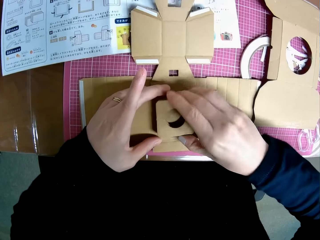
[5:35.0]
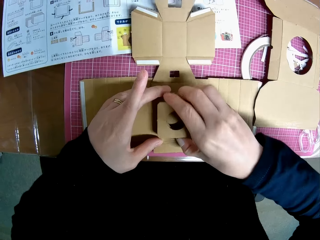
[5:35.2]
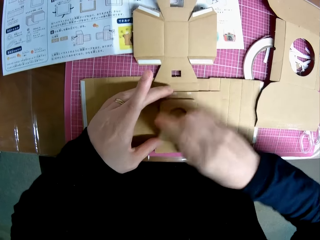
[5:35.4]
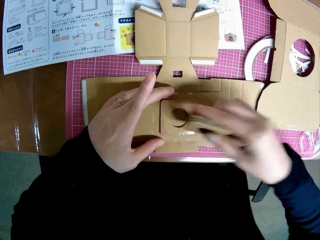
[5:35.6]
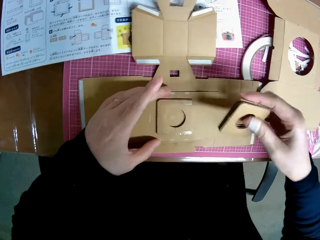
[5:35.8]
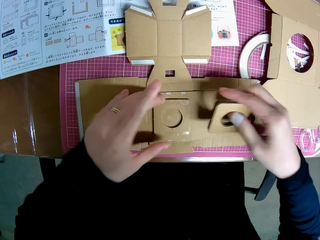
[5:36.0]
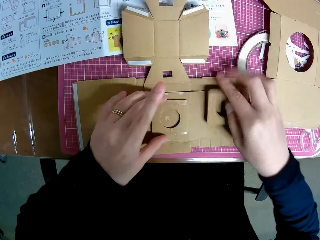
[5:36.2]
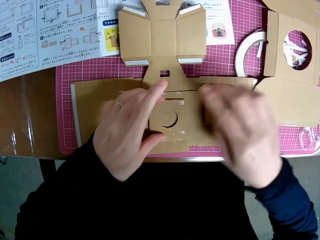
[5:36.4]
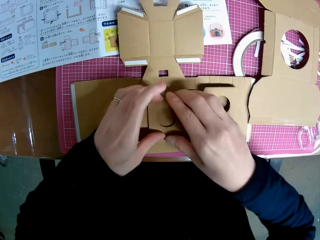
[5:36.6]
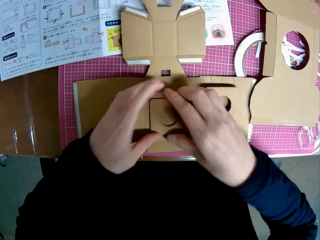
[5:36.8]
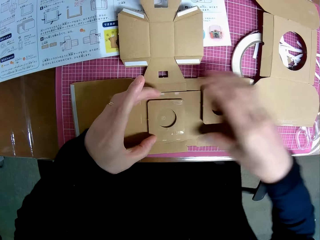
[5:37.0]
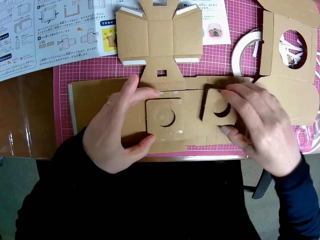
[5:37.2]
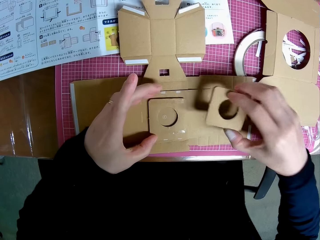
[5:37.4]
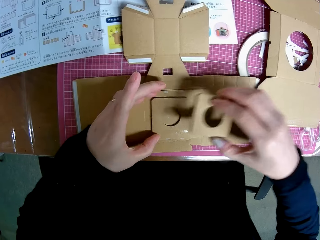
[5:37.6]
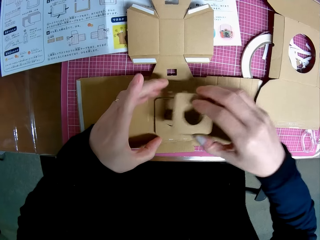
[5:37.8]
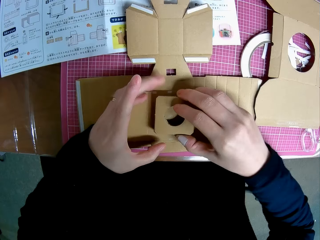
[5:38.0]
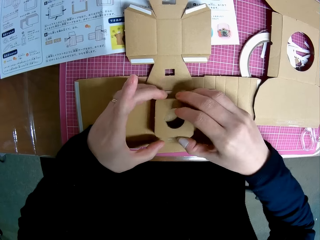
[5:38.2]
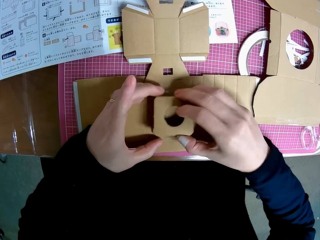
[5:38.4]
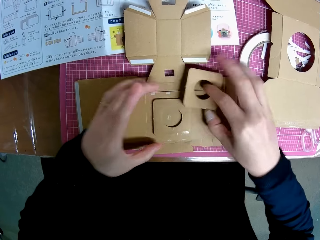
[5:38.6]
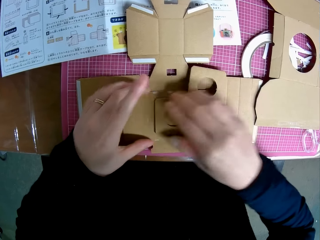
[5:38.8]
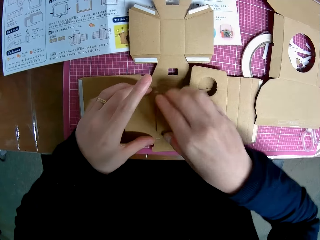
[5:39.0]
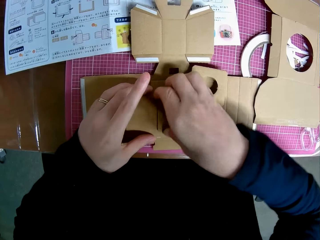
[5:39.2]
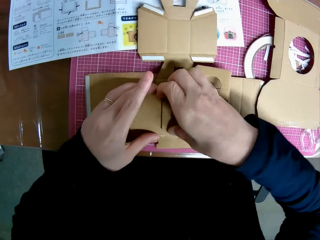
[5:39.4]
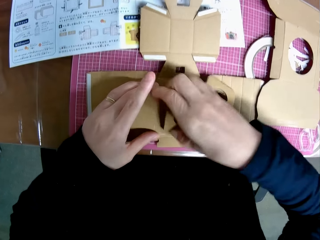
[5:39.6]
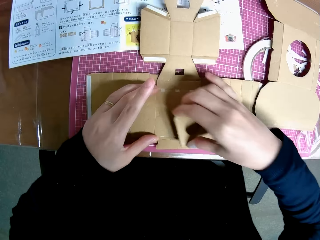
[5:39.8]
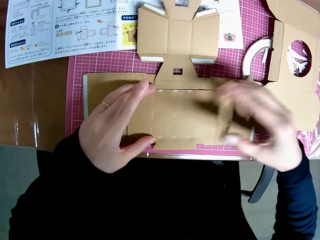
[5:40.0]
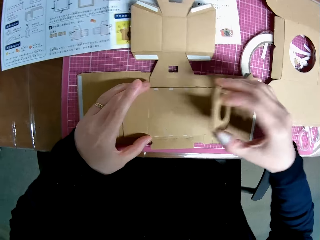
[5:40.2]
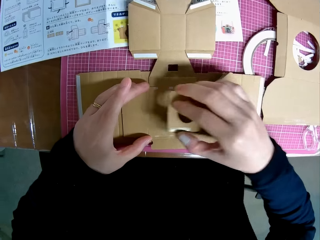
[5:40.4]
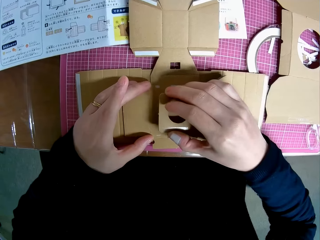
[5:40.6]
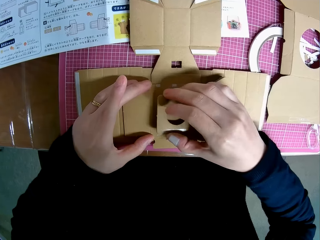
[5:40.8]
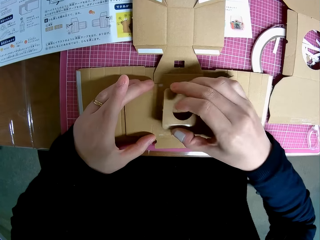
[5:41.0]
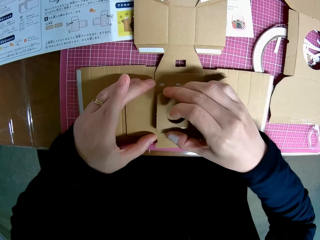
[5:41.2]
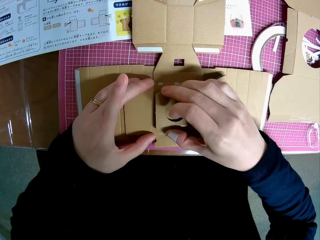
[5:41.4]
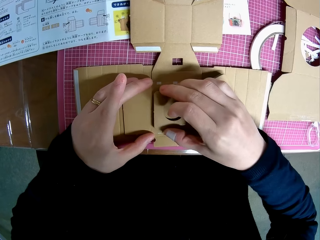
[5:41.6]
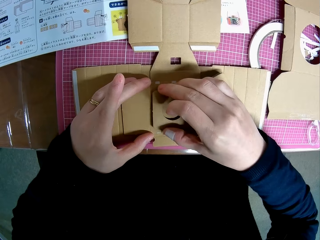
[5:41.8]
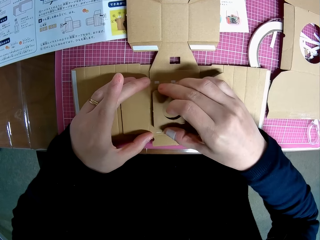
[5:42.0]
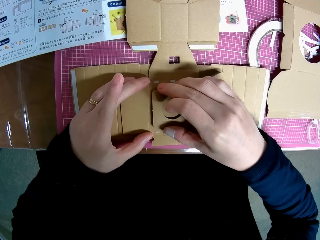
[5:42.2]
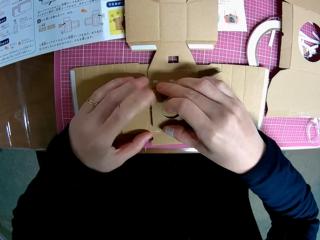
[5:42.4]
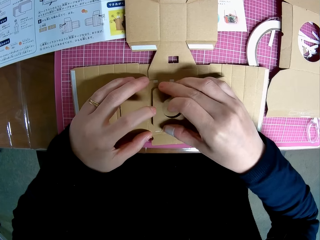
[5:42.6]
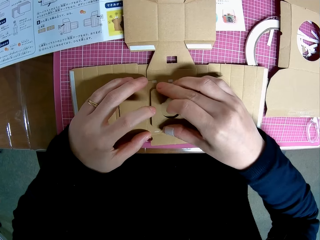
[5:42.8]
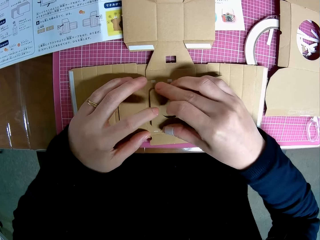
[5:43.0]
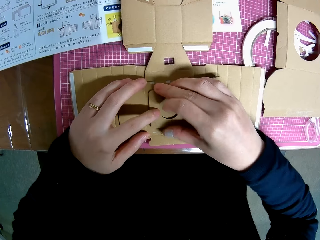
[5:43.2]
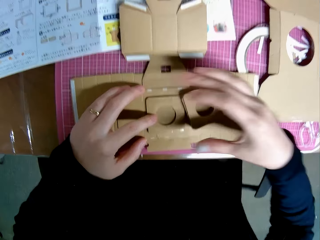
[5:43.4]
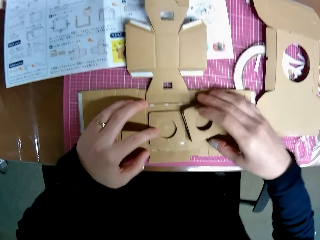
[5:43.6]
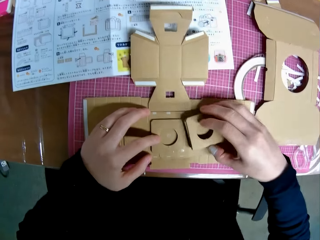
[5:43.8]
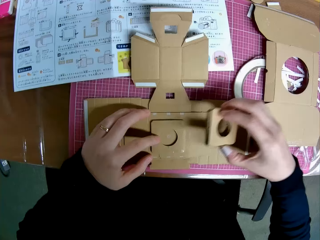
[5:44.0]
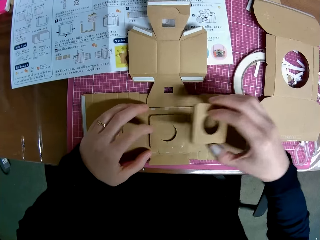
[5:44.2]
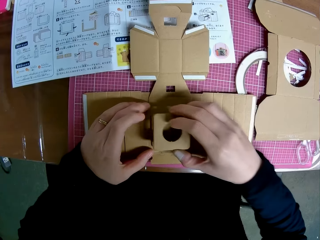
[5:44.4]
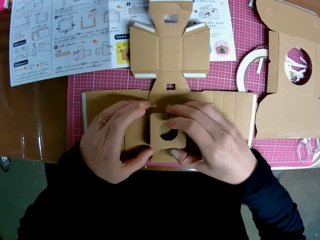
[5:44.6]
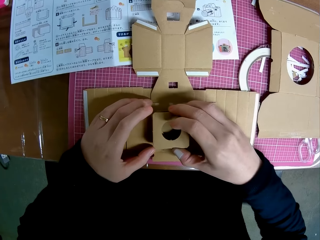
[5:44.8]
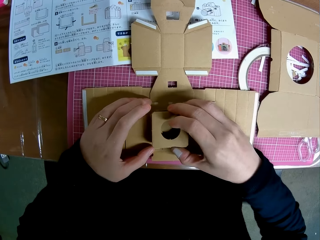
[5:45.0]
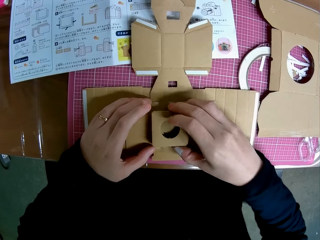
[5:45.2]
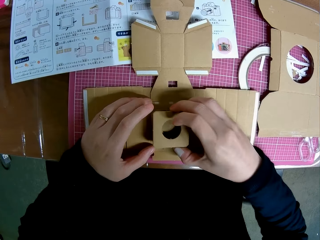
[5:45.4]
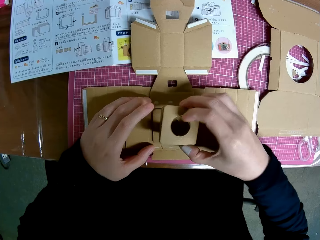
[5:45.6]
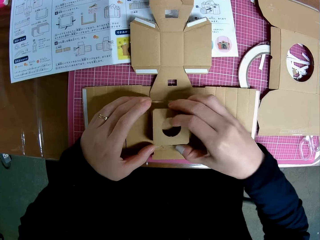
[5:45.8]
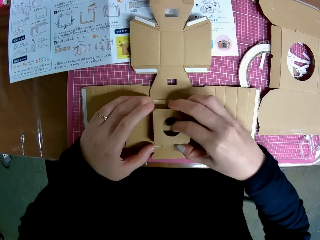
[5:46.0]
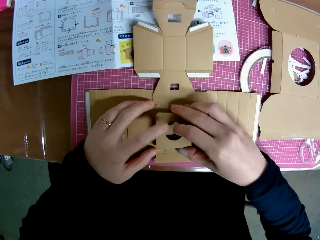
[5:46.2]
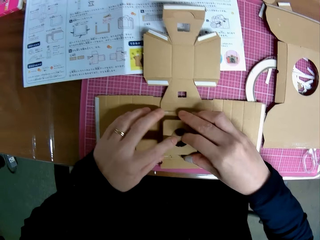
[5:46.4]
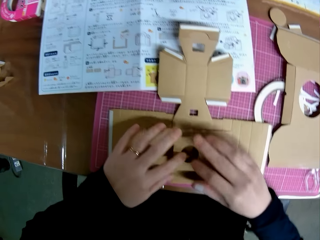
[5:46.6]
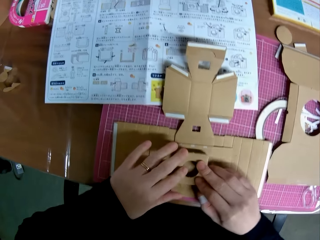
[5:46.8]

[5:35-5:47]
The camera wearer drops the piece of paper mechanical model or crafting paper in his right hand on the table. He touches a piece of paper mechanical model on the table with his right hand. He picks up the piece of paper mechanical model with his right hand. He places the crafting paper on another crafting paper. He drops the piece of paper mechanical model in his right hand on the table. He removes a piece of paper mechanical model with his right hand from the piece of paper mechanical model on the table. He lifts the crafting paper. He places the piece of paper mechanical model in his right hand on the piece of paper mechanical model on the table. He fixes the crafting paper. He picks up a piece of paper mechanical model with his right hand from the table. He places the piece of paper mechanical model in his right hand on the pieces of paper mechanical model on the table.

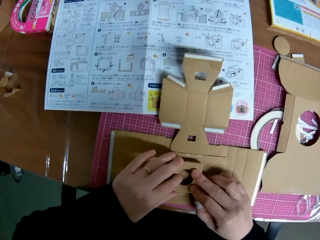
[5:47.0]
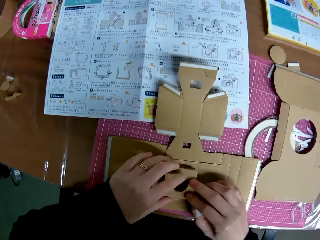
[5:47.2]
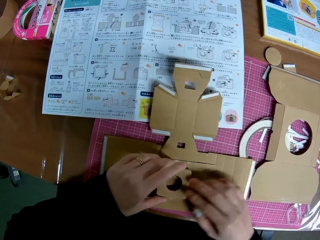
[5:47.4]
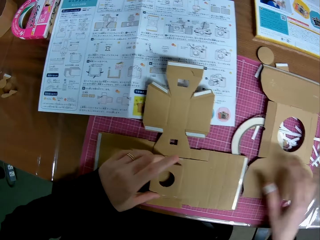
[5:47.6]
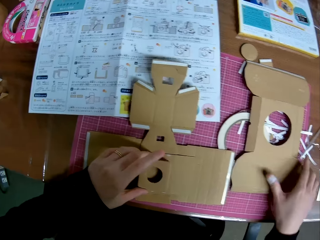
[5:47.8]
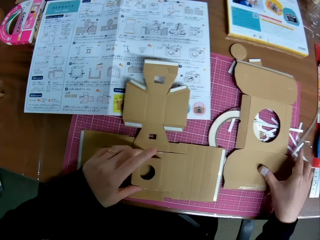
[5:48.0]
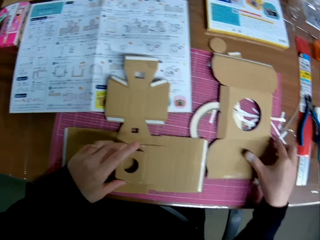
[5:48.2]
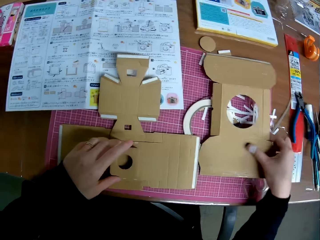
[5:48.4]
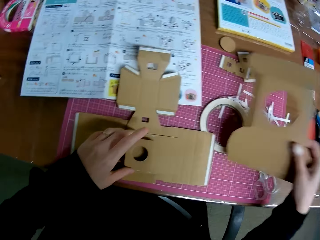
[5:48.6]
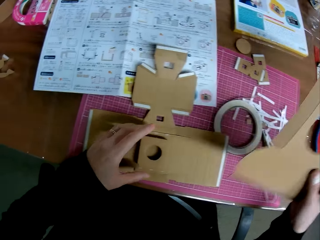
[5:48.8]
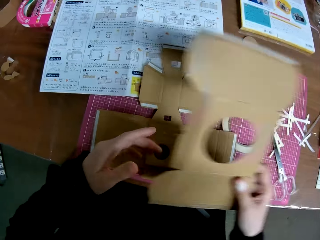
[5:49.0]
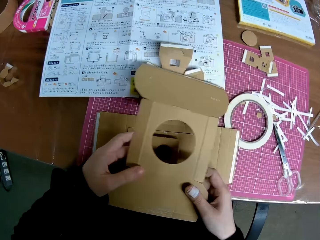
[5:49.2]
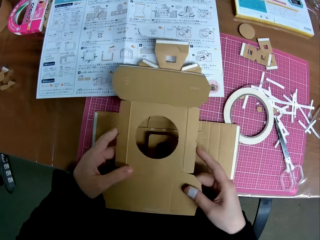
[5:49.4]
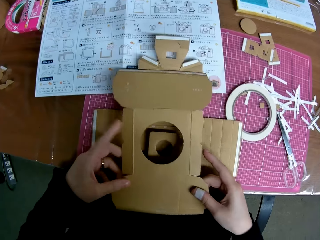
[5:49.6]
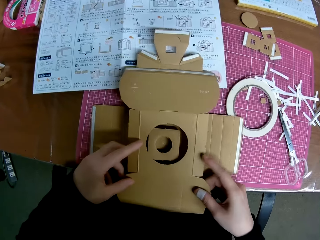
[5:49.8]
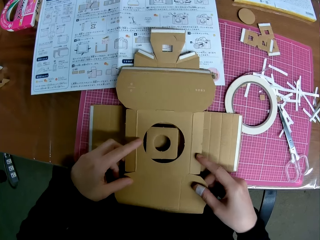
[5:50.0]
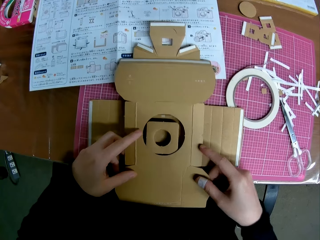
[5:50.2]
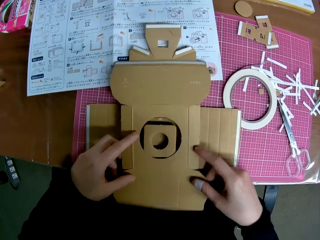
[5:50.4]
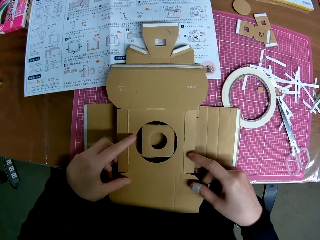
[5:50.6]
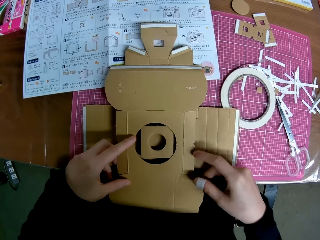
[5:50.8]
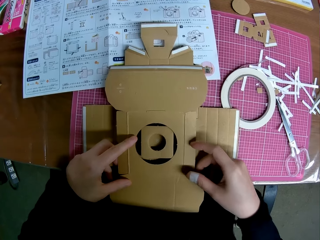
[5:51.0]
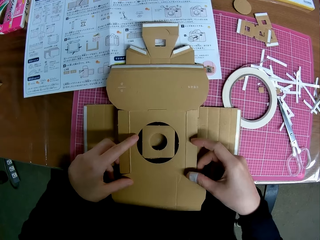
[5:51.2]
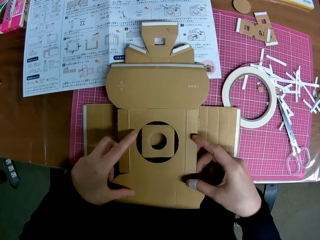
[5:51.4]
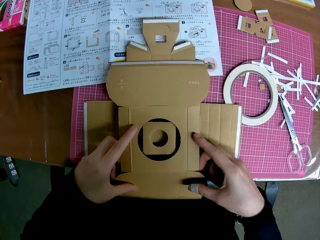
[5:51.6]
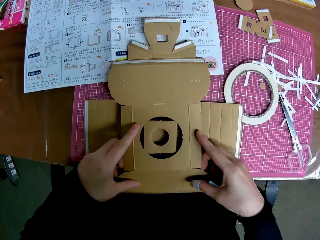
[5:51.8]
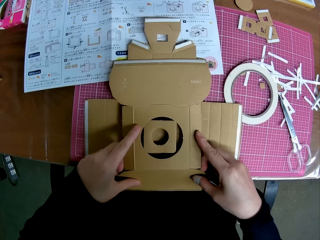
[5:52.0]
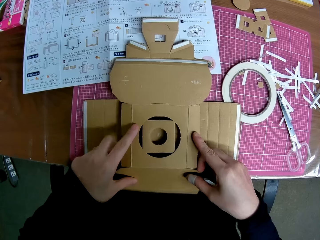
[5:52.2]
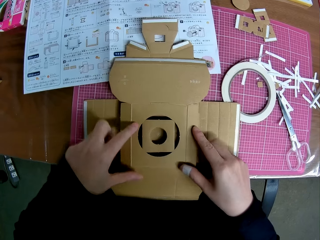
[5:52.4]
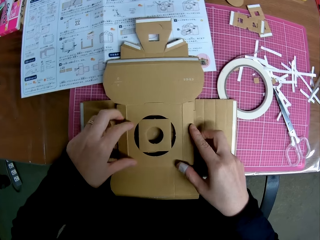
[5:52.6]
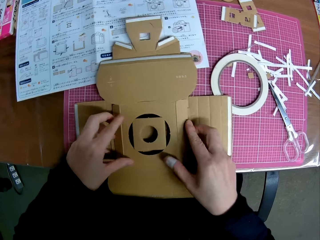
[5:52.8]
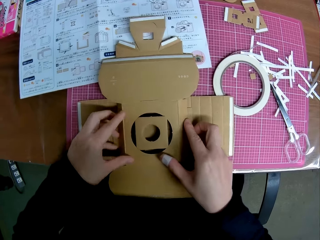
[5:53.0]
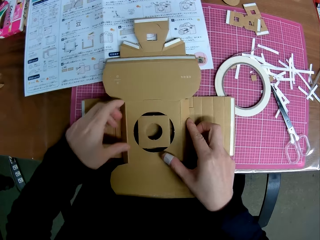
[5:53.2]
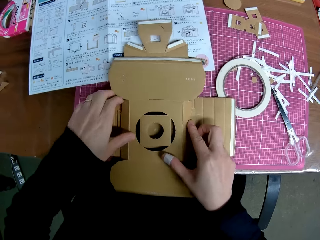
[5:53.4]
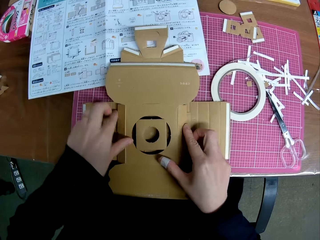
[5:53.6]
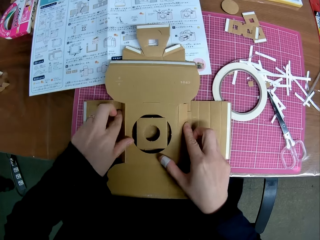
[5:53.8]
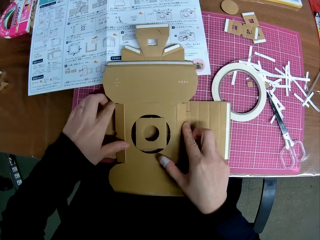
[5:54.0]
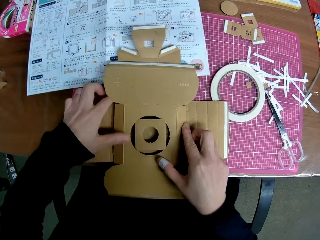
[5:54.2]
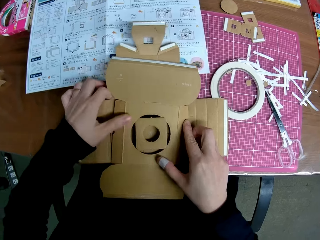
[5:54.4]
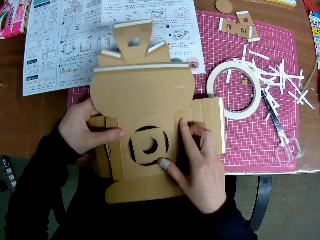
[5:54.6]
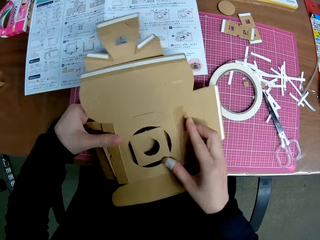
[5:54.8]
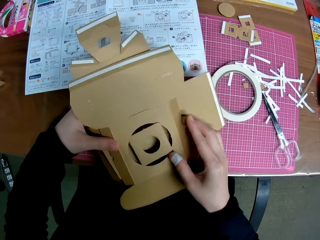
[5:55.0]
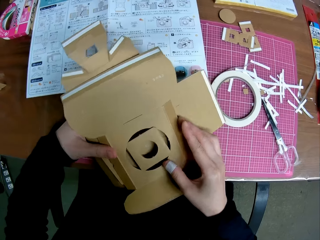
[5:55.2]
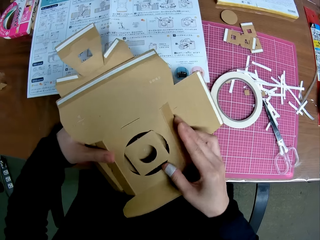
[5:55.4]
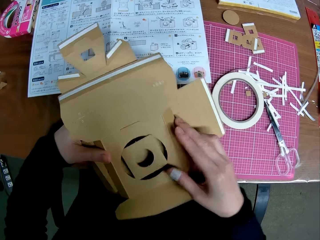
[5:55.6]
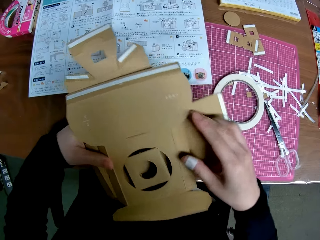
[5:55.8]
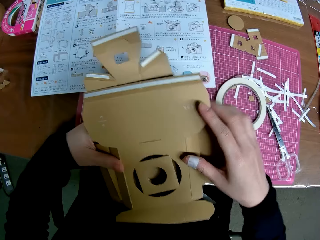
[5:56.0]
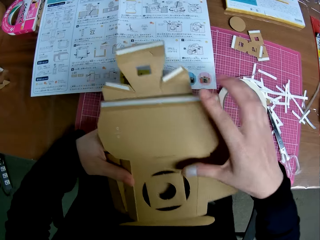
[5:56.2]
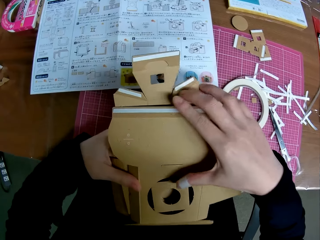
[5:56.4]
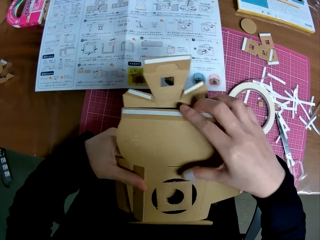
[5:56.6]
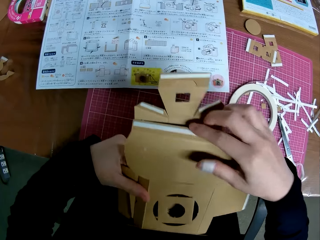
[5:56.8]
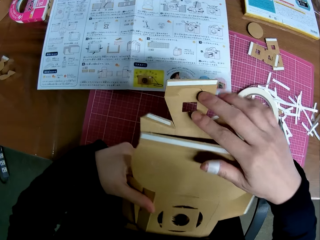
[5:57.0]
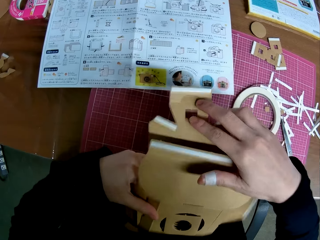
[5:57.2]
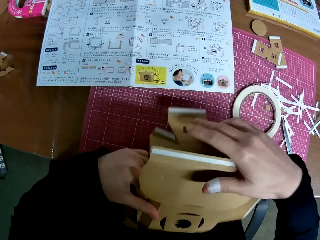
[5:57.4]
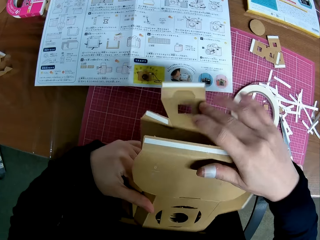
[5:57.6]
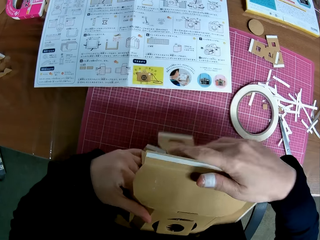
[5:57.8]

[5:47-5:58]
The camera wearer fixes a crafting paper. He picks up a piece of paper mechanical model with his right hand from the table. He holds the crafting paper with one hand. He places the piece of paper mechanical model in his right hand on the pieces of paper mechanical model on the table. He holds the crafting paper with both hands. He folds the crafting papers with both hands. He lifts the pieces of paper mechanical model with both hands. He folds the crafting papers with both hands.
